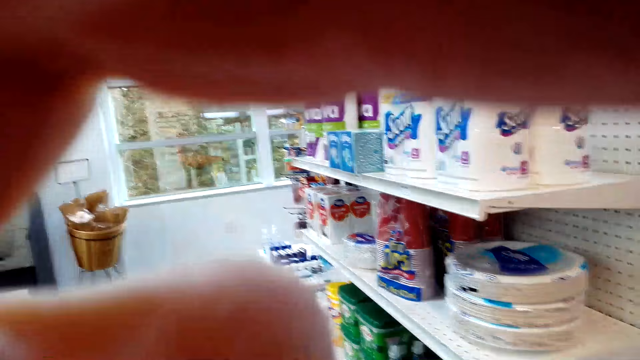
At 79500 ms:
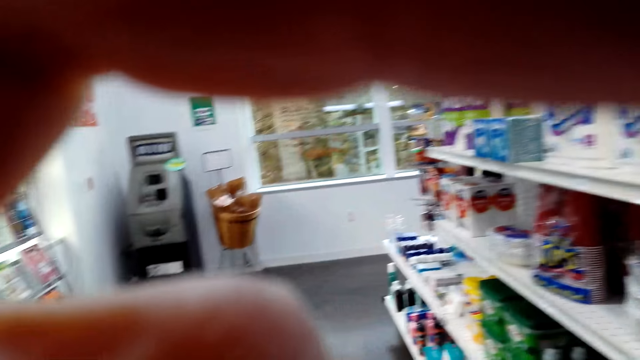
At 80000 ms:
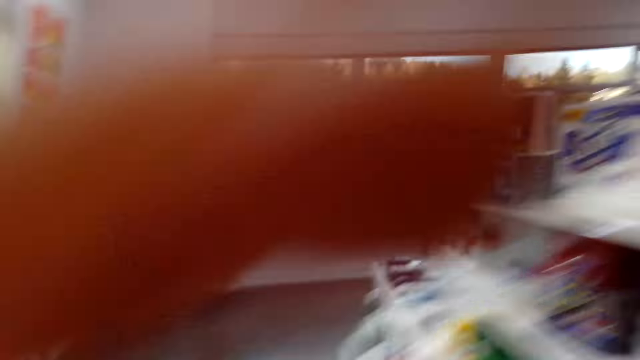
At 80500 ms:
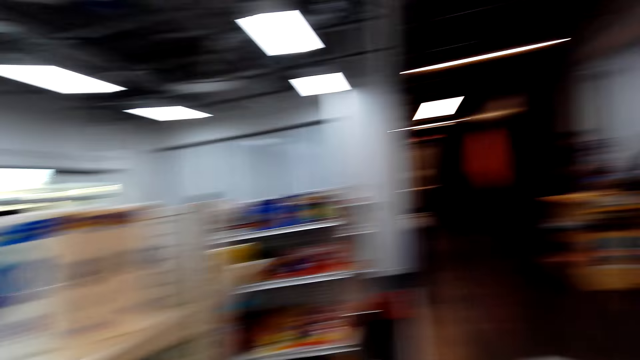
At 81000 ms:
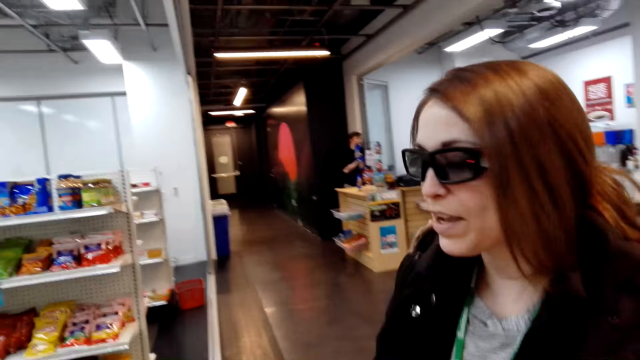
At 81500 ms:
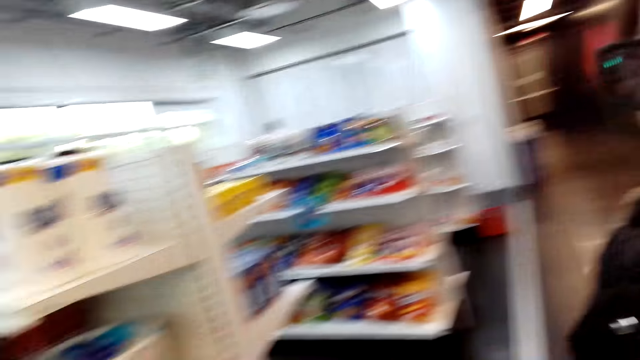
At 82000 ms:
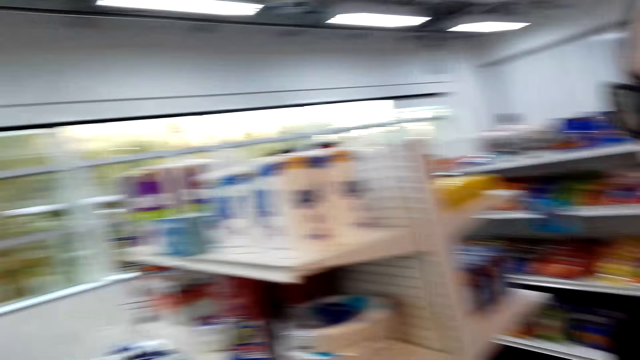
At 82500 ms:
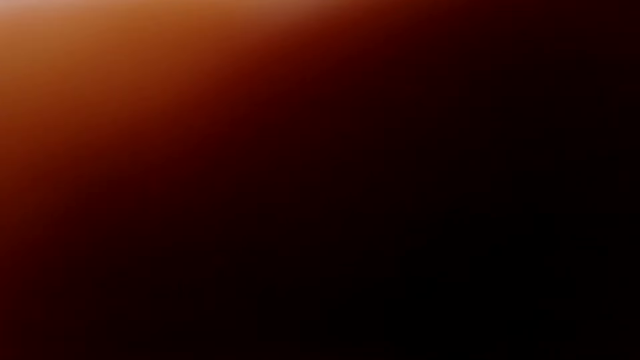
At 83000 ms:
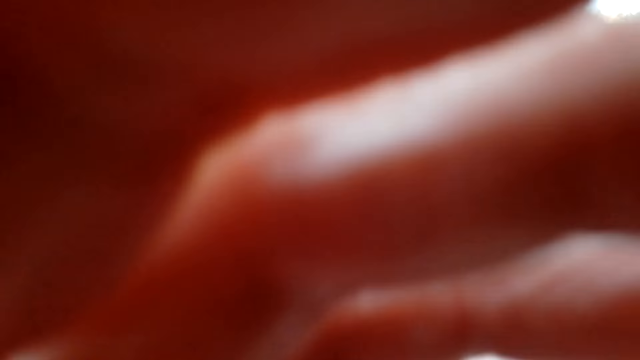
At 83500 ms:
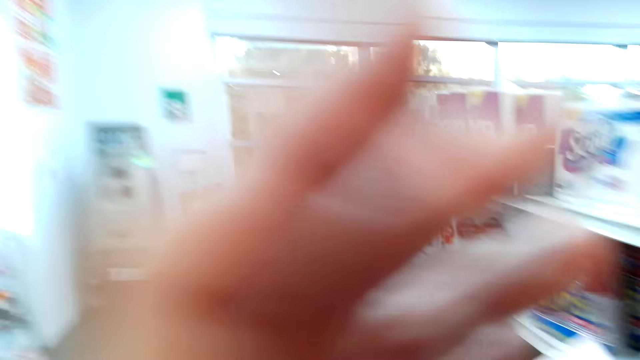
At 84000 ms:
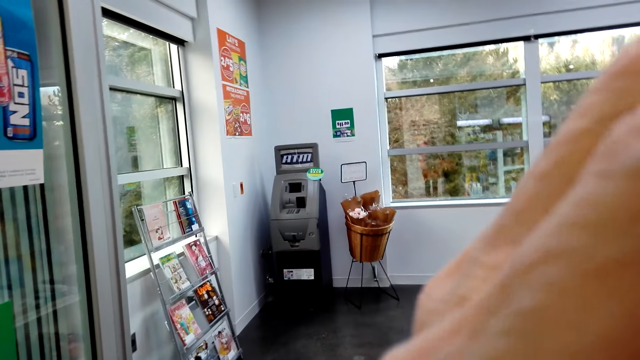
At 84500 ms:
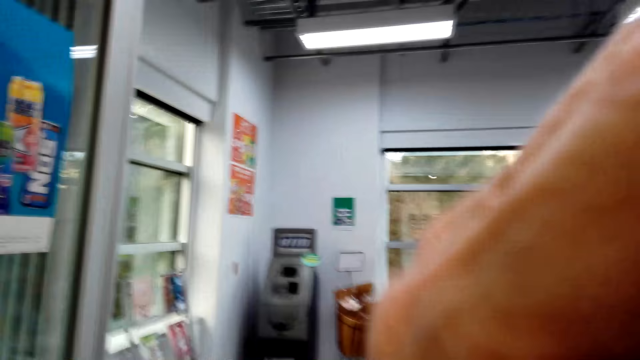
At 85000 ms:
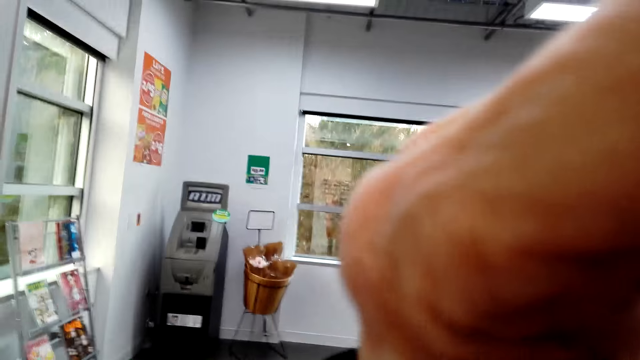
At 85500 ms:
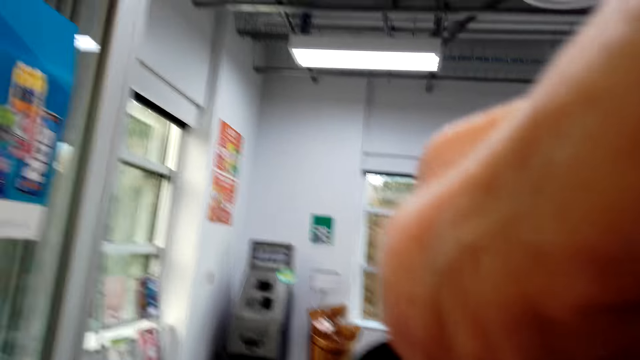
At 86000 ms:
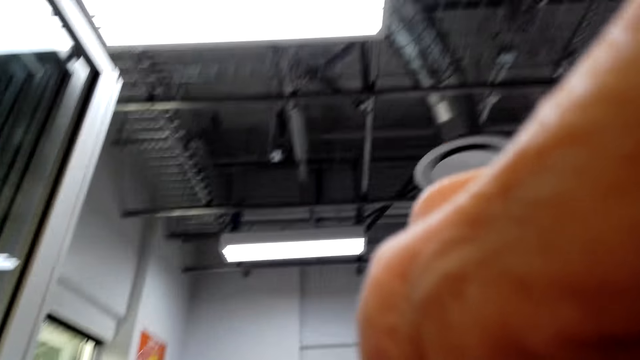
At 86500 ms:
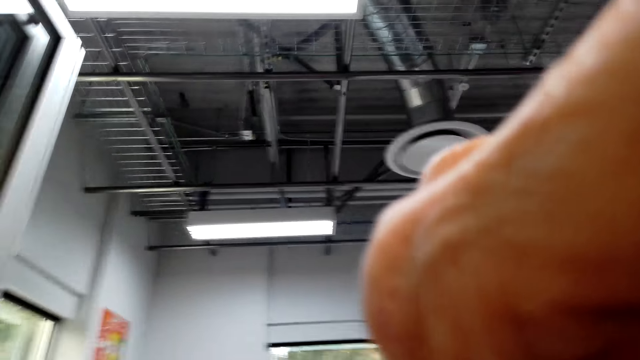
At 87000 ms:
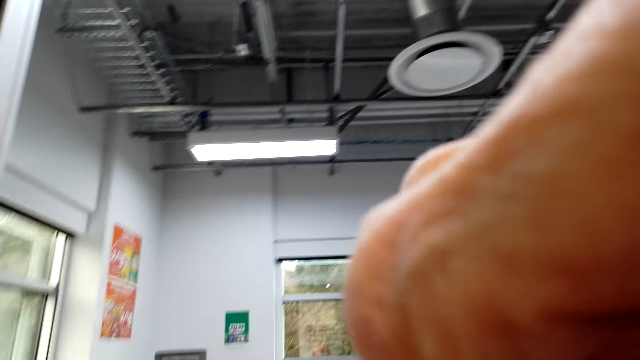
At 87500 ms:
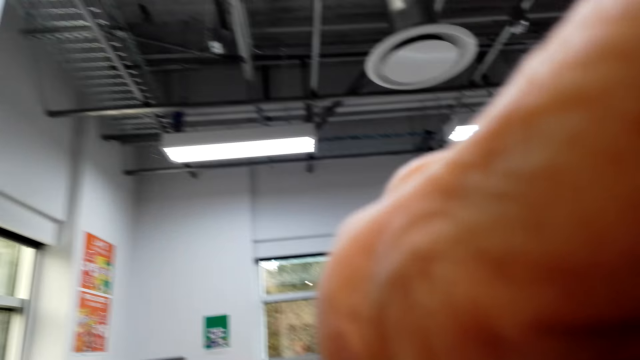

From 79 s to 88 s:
The camera wearer talks to a woman. They fix her camera.

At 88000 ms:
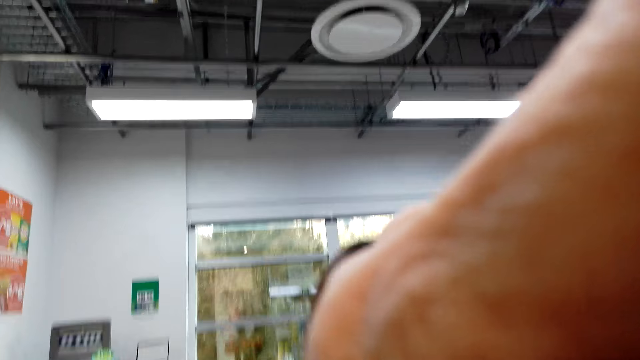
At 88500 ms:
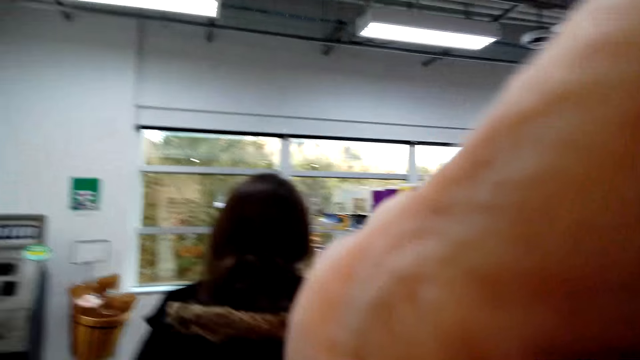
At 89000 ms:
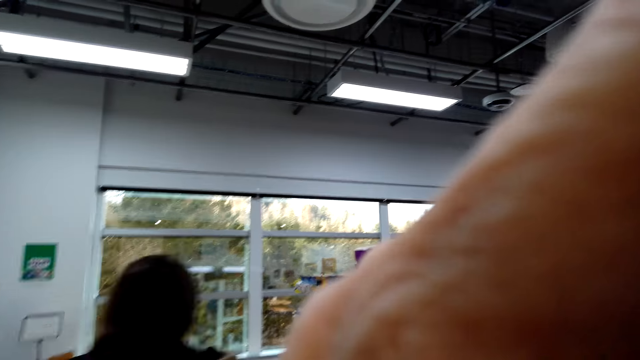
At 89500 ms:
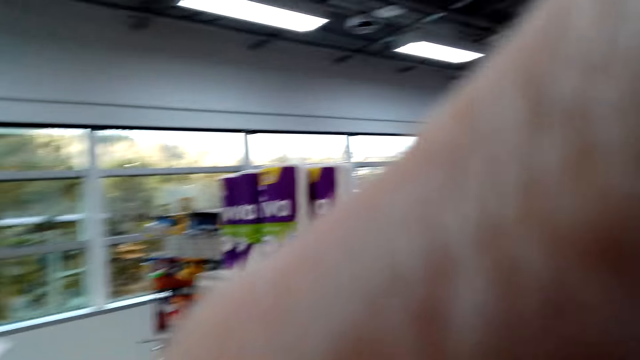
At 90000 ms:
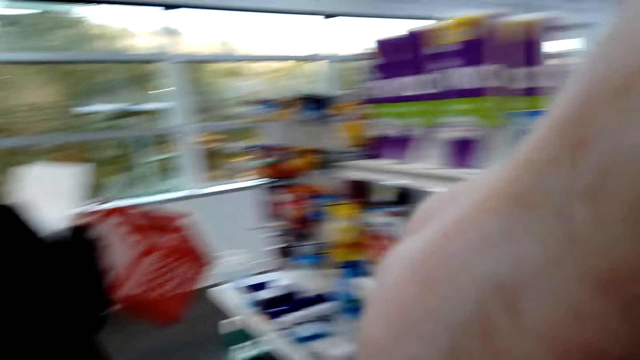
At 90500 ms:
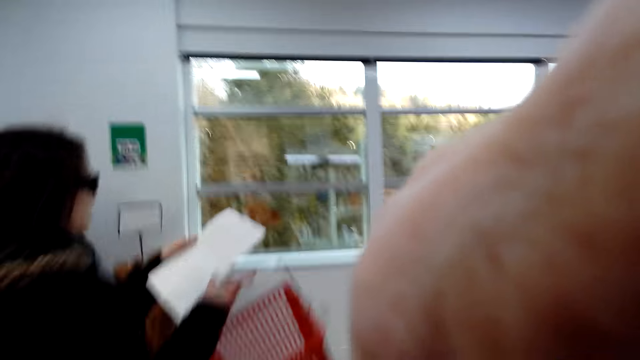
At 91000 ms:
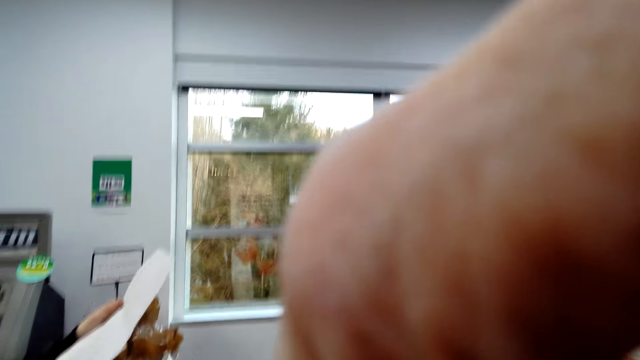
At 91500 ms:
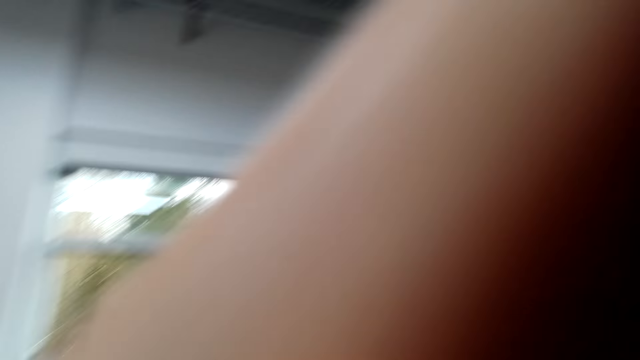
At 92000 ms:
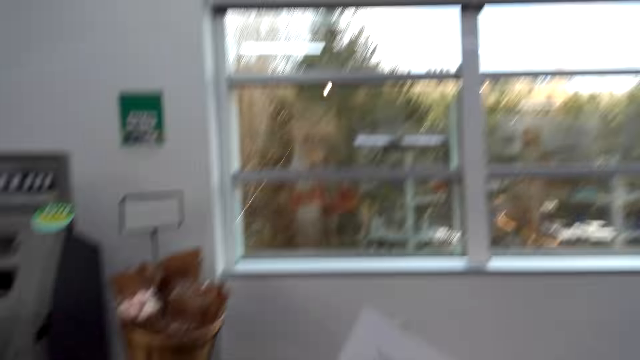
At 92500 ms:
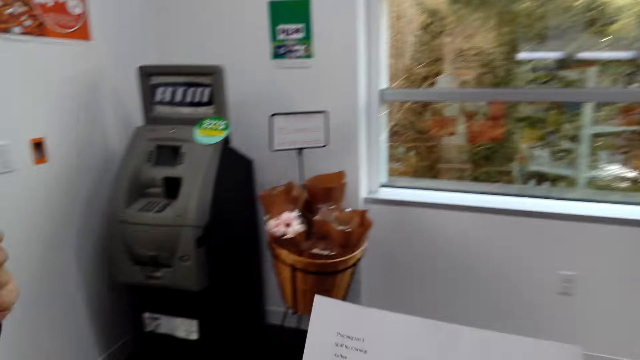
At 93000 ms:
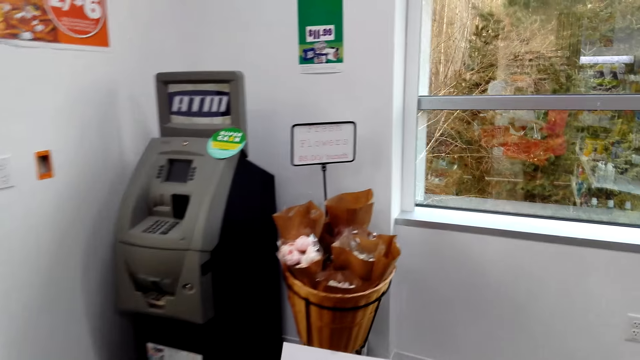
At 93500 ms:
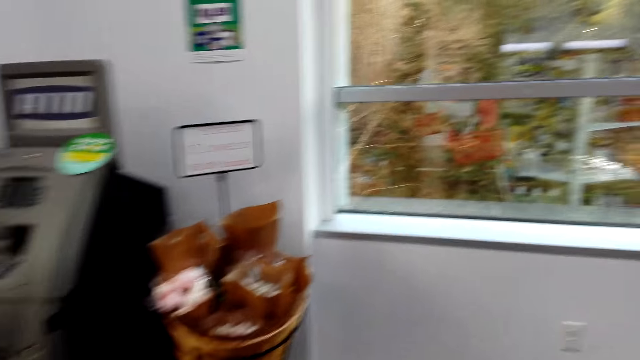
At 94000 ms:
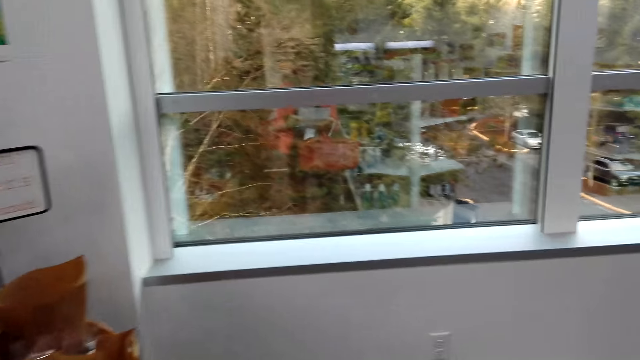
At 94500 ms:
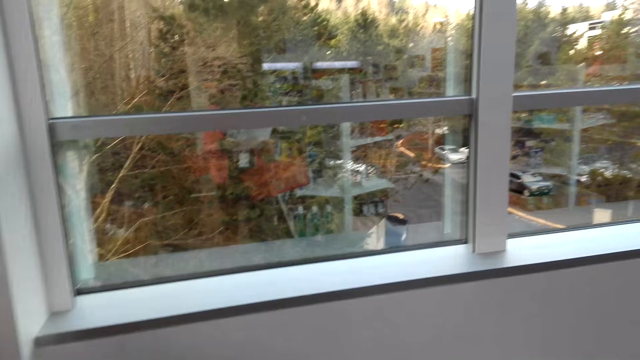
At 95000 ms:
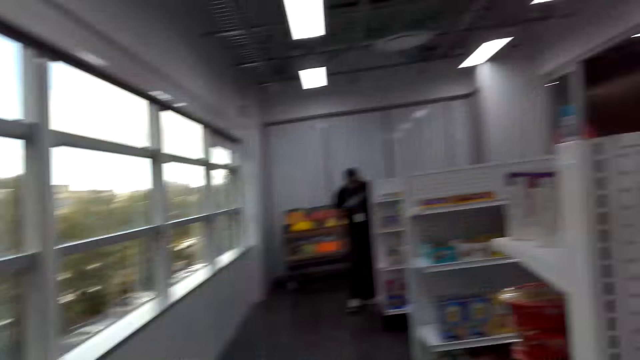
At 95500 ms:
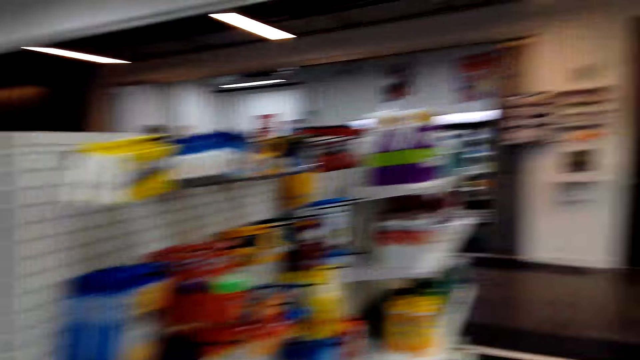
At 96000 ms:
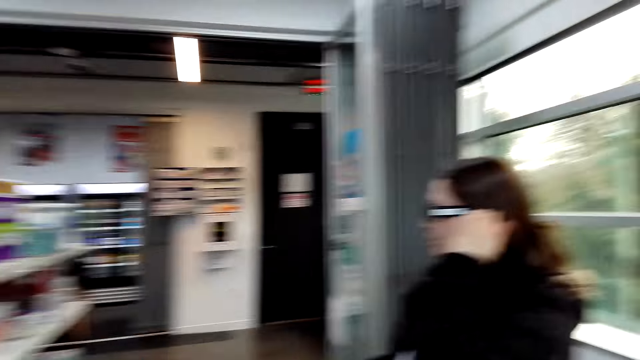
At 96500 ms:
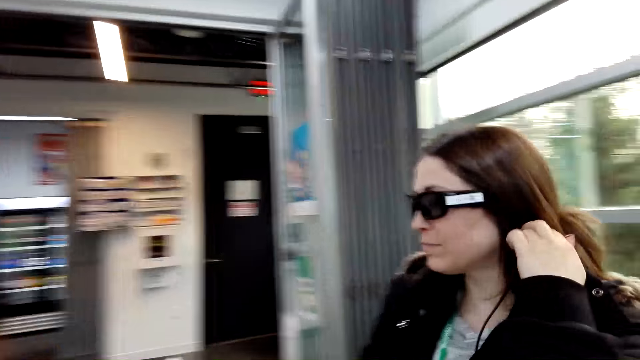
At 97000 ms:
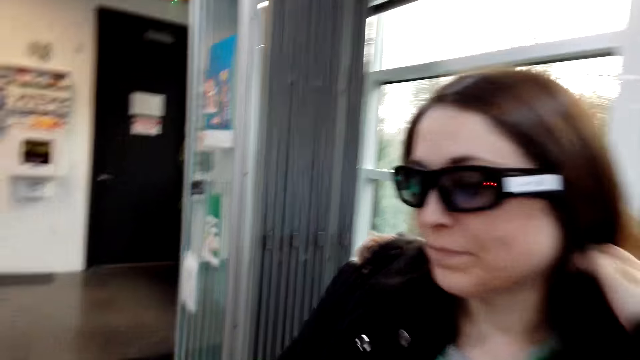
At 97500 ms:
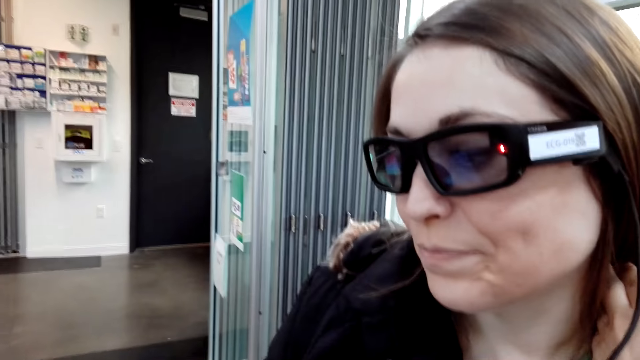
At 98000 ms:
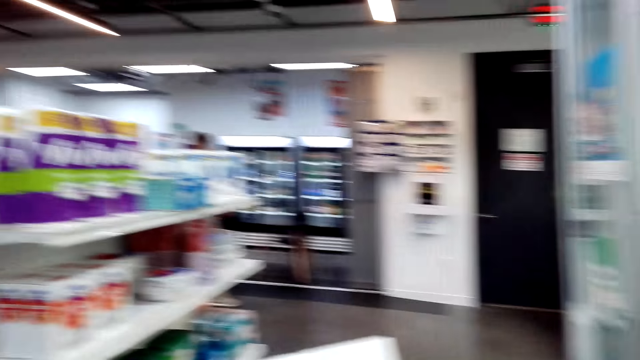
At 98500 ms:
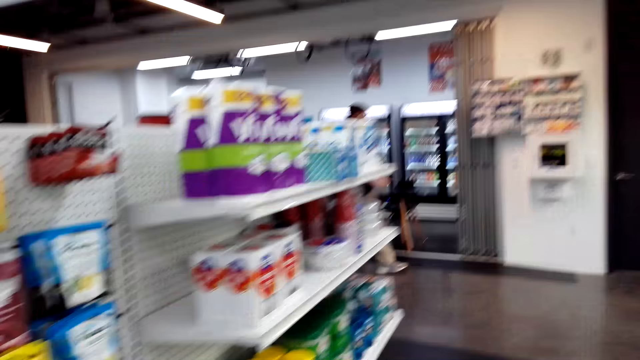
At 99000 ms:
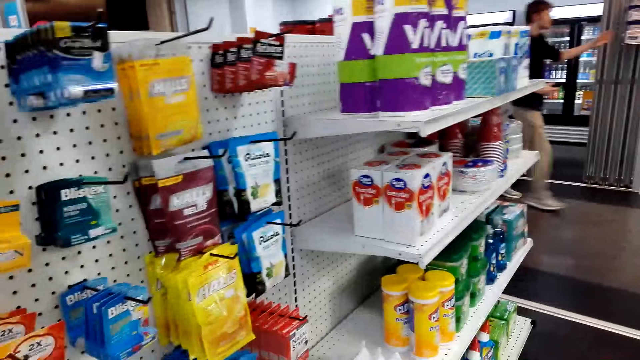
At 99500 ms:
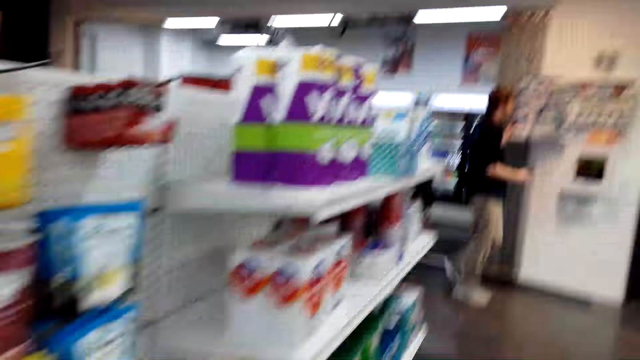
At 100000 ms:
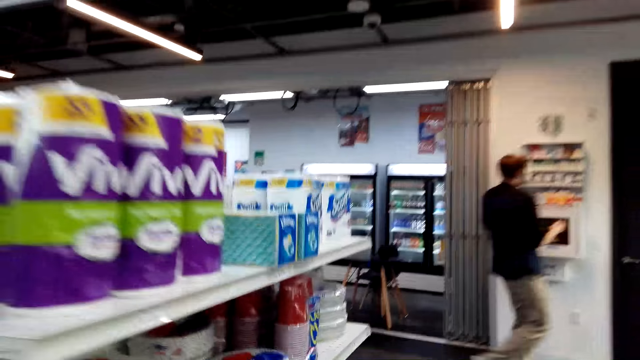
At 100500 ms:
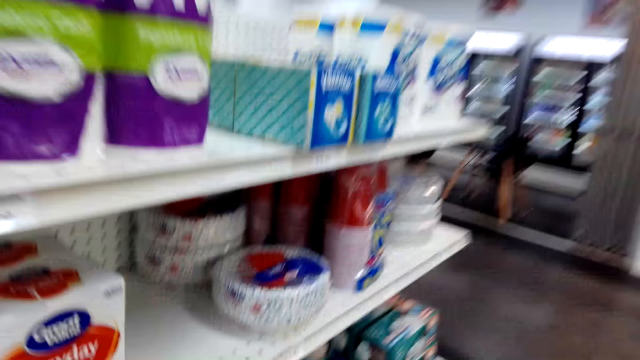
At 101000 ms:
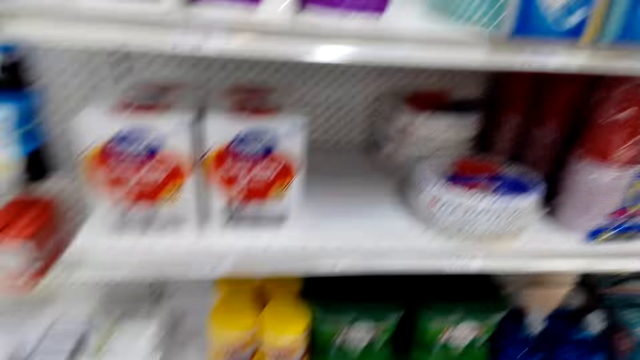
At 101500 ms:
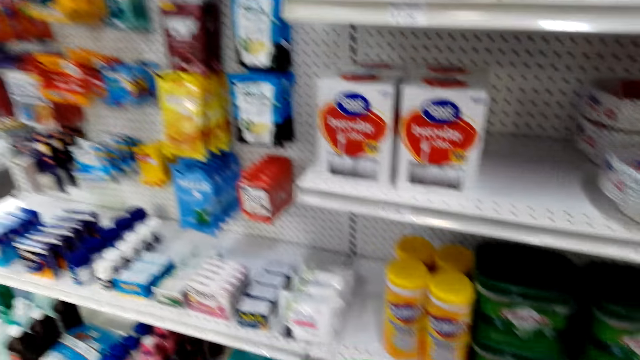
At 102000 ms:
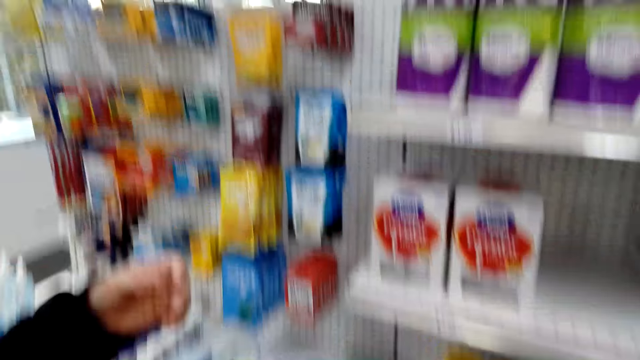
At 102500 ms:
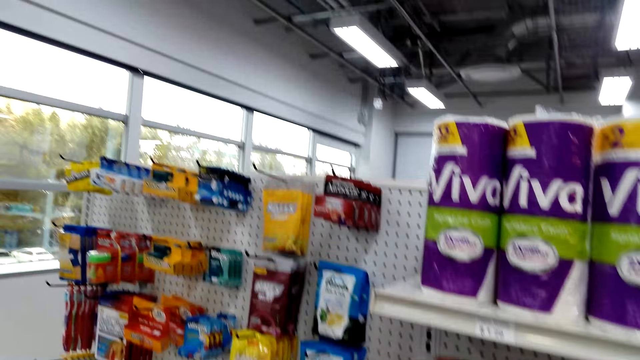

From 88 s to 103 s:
A woman walks past the camera wearer. The camera wearer fixes her camera. They follow the woman, talk to the woman, and walk away from the woman. The woman talks to the camera wearer.
